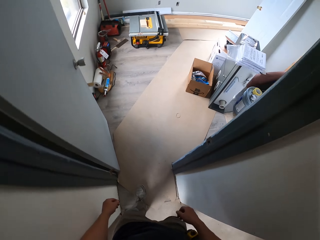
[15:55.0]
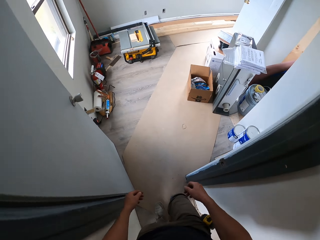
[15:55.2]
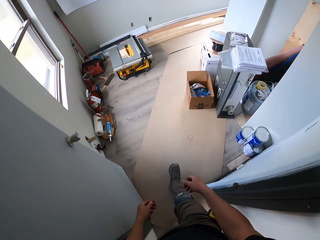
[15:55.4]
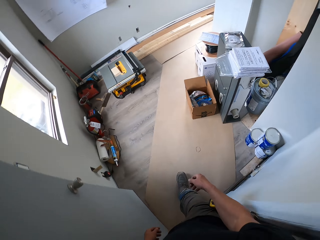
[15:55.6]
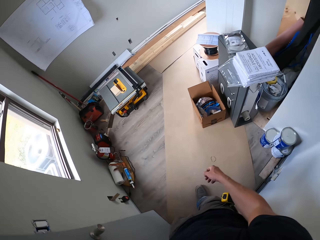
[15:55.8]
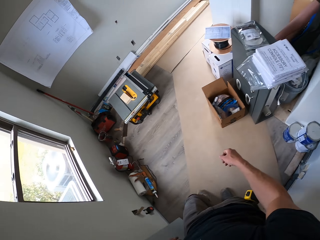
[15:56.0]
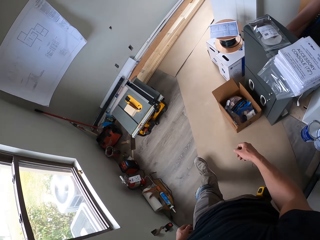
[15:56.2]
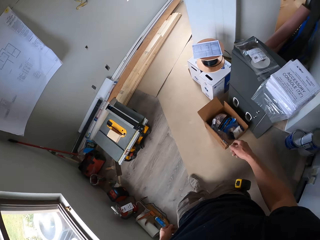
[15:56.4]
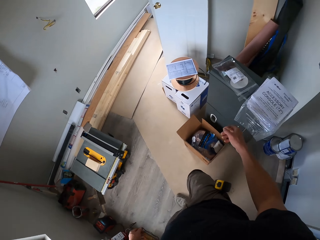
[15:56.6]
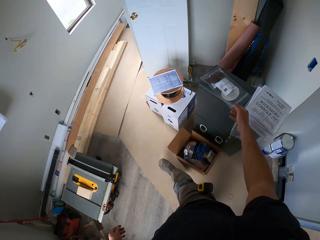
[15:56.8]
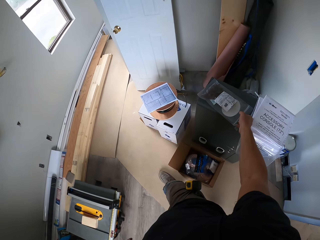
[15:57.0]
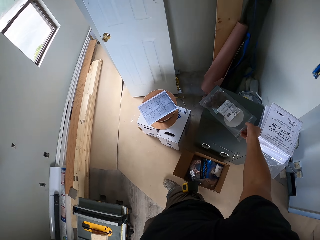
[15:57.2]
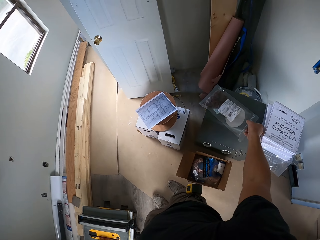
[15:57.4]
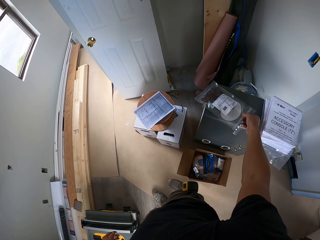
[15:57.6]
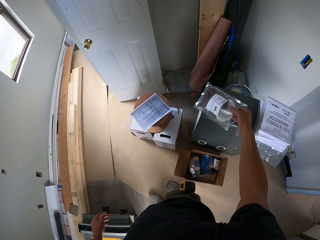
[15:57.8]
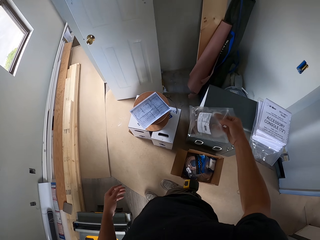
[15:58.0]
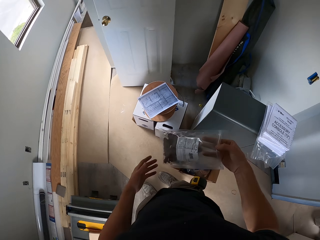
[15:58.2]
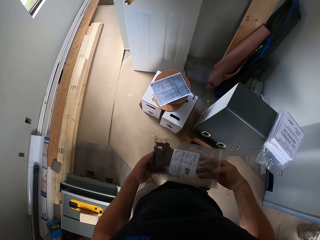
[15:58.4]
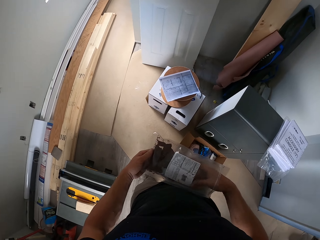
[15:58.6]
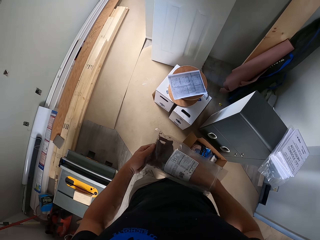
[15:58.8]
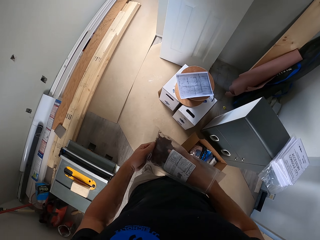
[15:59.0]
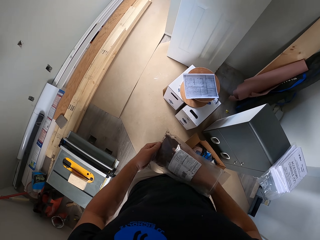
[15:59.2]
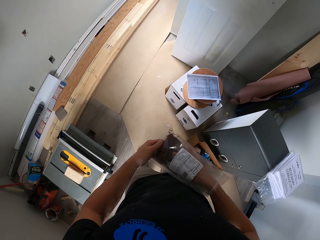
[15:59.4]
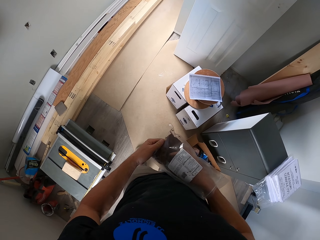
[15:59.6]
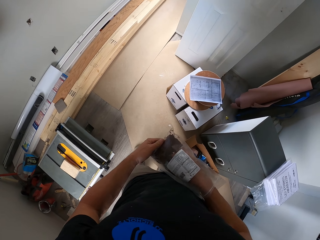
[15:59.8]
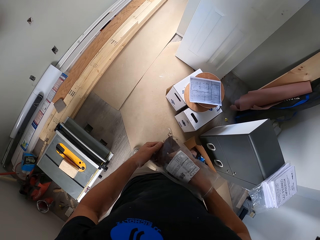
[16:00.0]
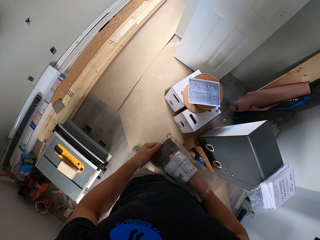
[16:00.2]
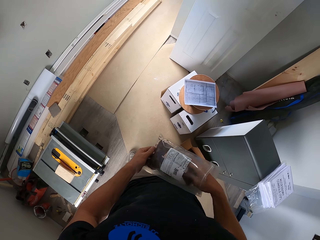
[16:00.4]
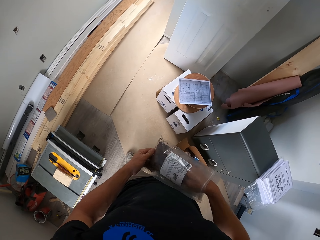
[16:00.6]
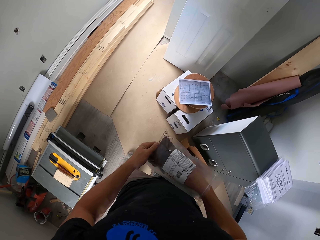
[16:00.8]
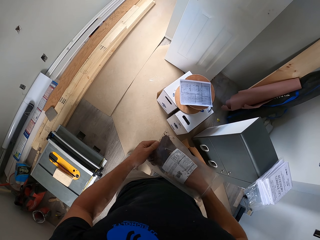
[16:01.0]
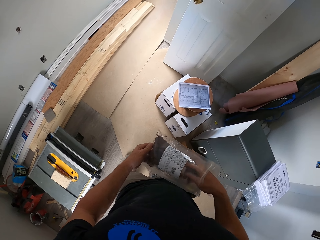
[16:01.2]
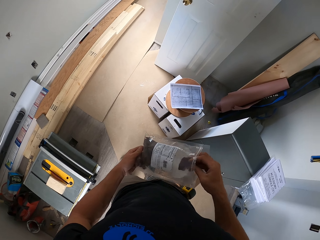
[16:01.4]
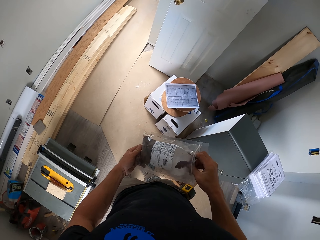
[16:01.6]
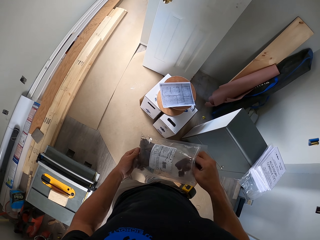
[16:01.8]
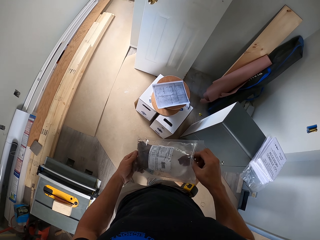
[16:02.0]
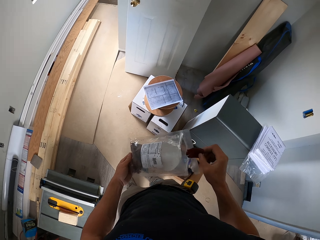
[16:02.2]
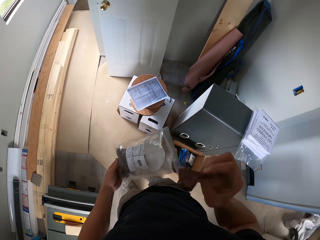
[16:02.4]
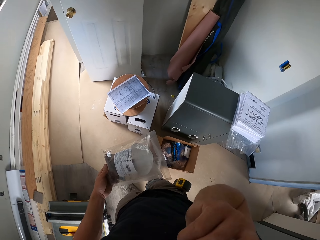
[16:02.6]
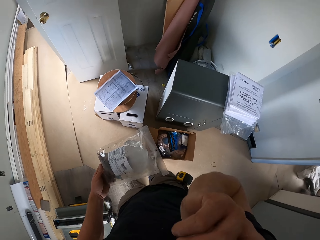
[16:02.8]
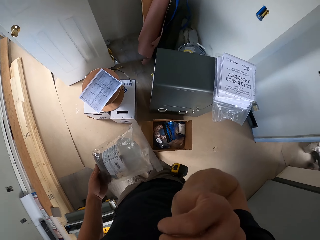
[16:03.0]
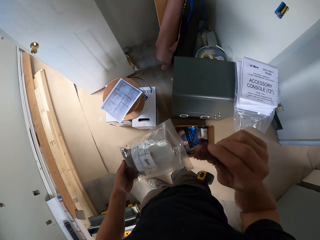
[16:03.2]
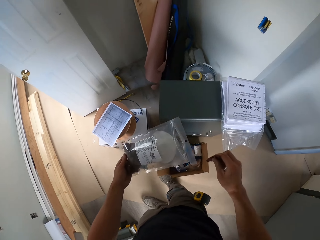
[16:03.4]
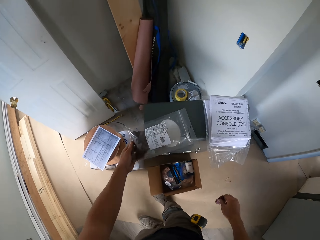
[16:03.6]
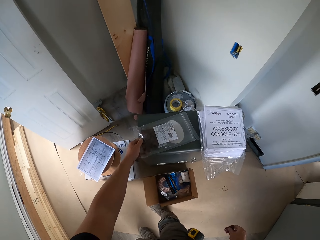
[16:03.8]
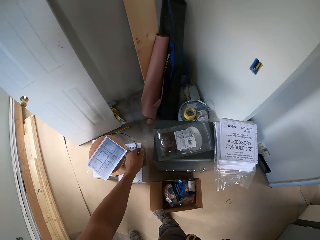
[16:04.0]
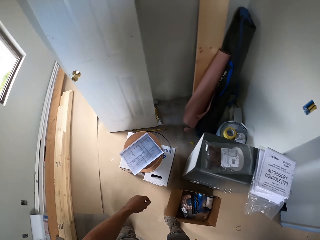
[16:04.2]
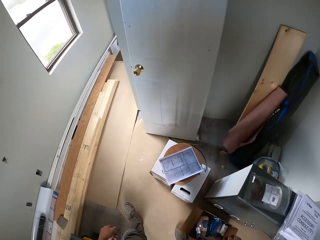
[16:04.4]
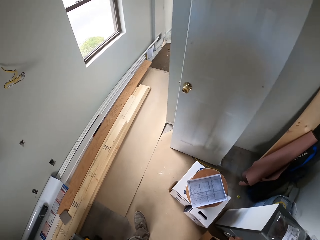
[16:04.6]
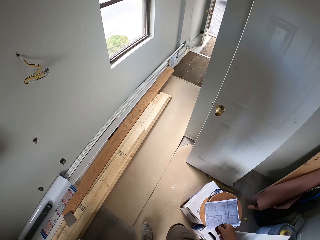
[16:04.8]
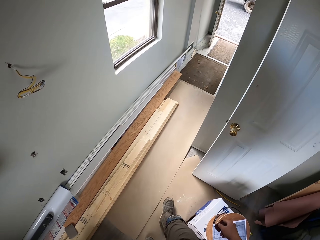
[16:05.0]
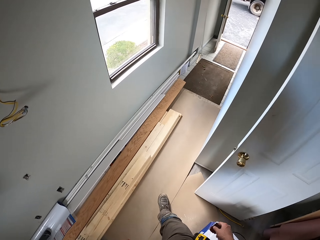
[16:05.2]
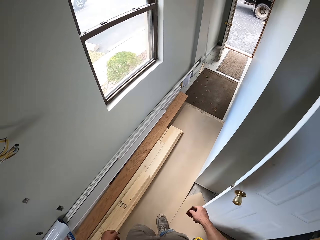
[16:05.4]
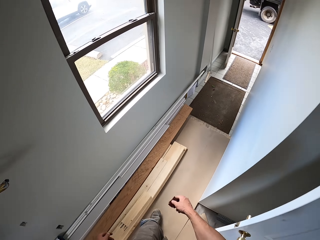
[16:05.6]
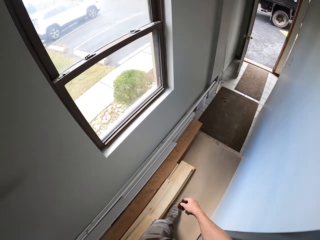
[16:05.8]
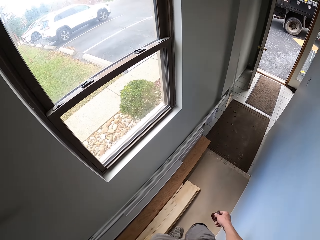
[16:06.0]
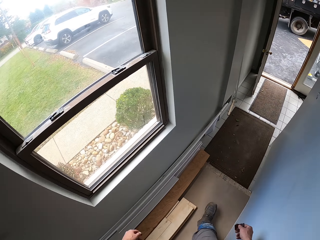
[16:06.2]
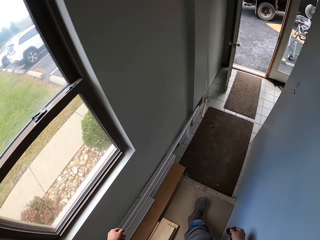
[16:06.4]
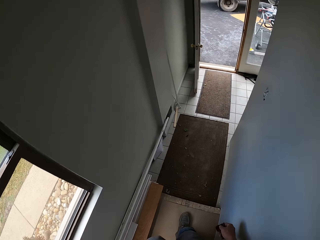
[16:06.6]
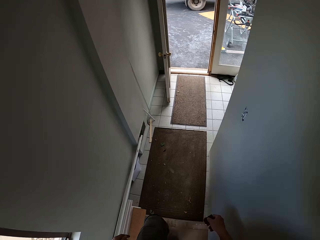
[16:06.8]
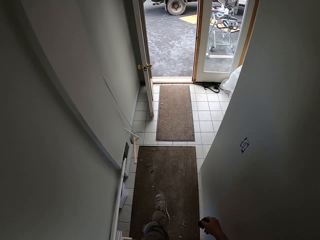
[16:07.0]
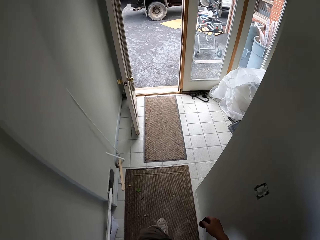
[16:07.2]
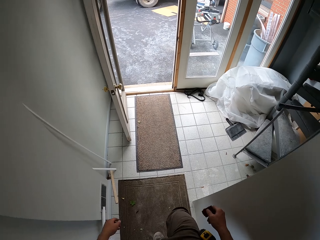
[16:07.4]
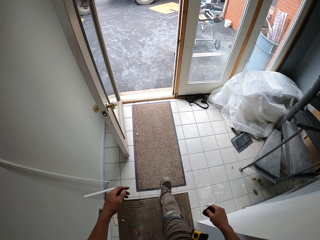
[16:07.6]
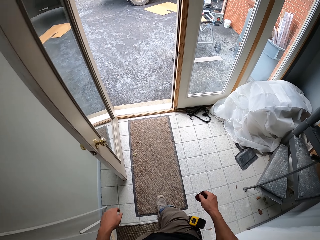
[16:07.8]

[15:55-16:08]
The camera wearer eats chips. They take the snacks and eat the snacks. They put the snacks away and walk around the house.

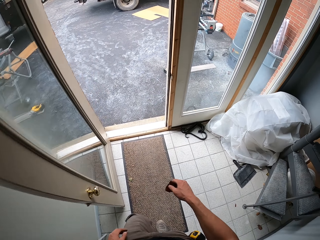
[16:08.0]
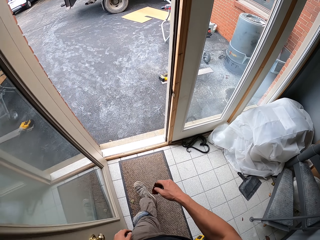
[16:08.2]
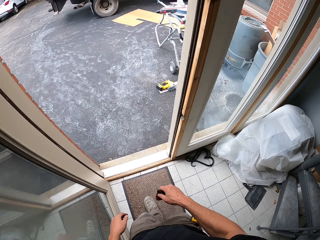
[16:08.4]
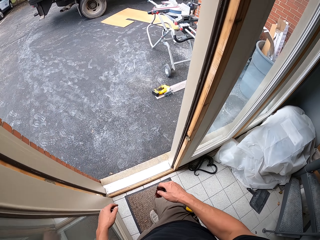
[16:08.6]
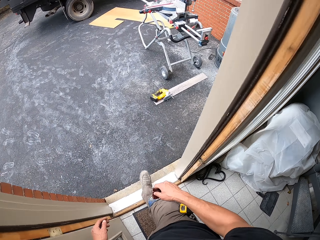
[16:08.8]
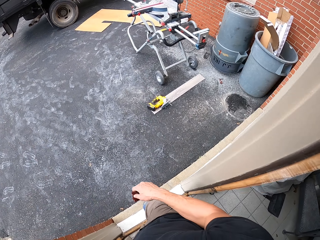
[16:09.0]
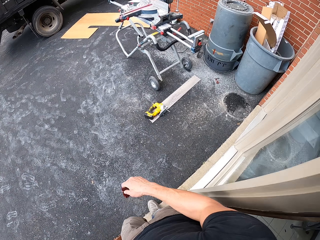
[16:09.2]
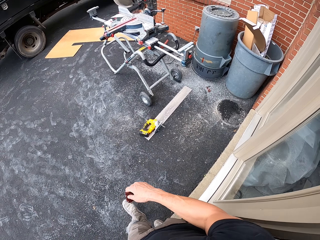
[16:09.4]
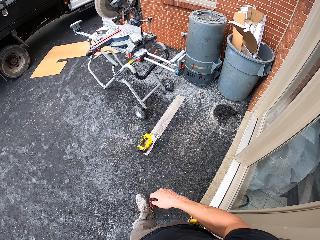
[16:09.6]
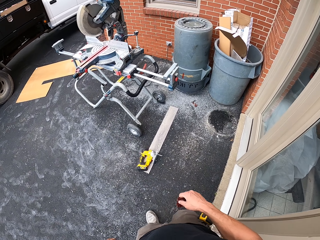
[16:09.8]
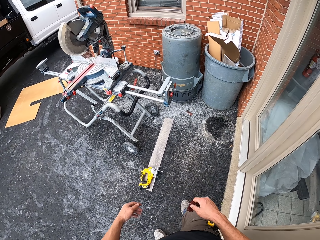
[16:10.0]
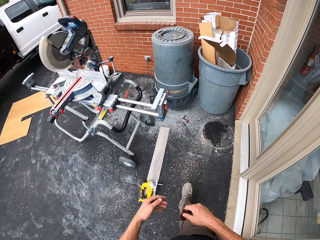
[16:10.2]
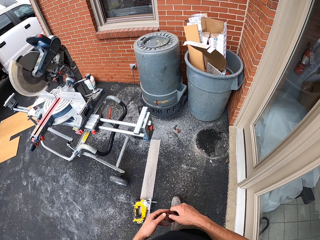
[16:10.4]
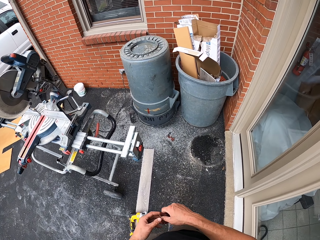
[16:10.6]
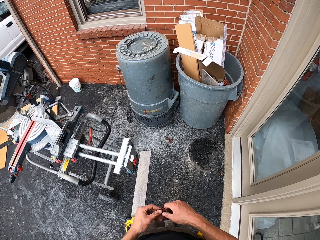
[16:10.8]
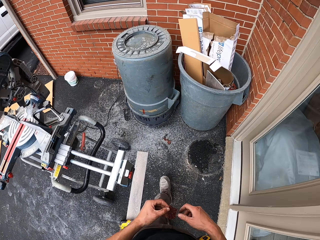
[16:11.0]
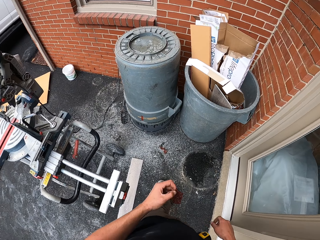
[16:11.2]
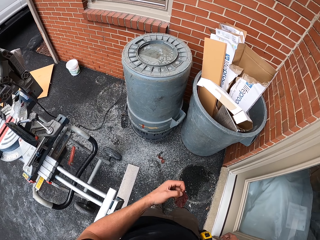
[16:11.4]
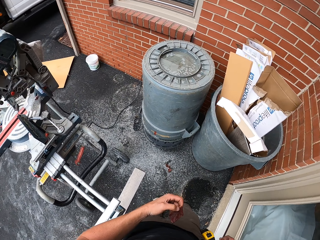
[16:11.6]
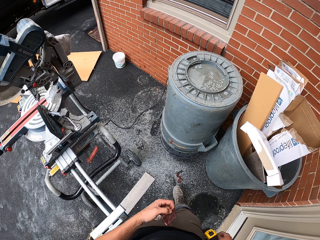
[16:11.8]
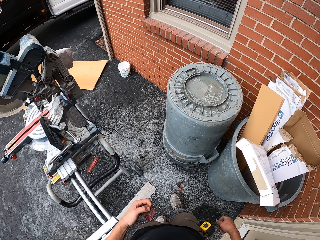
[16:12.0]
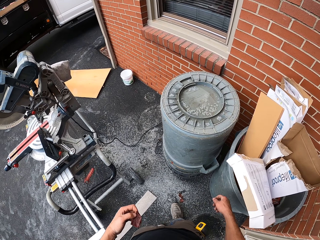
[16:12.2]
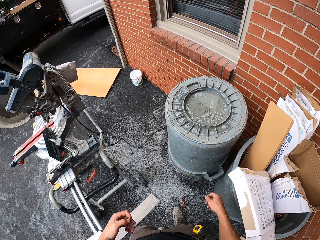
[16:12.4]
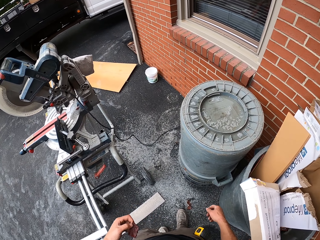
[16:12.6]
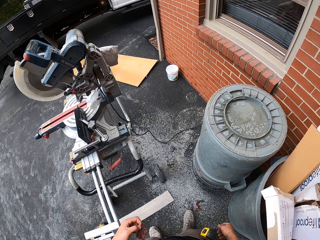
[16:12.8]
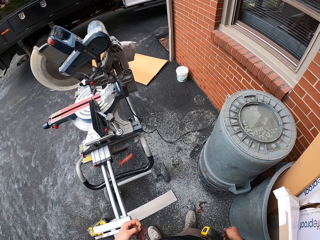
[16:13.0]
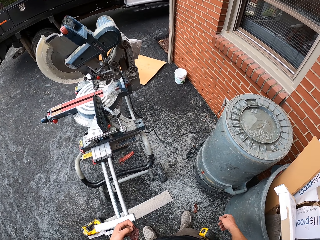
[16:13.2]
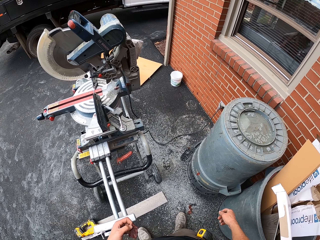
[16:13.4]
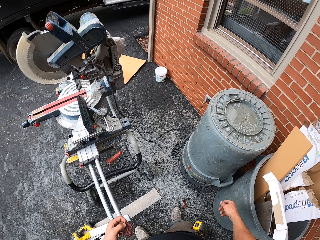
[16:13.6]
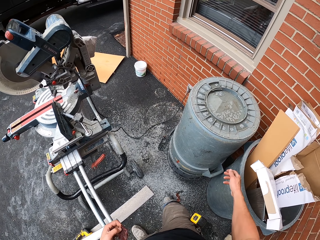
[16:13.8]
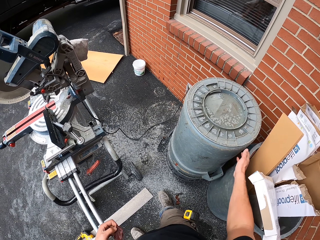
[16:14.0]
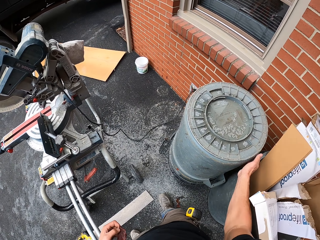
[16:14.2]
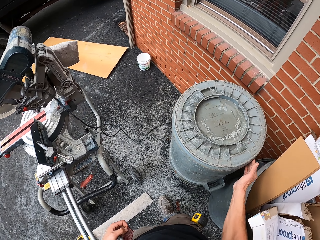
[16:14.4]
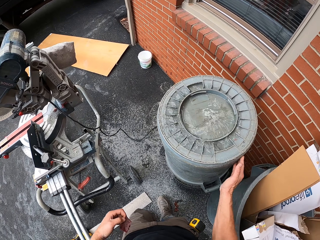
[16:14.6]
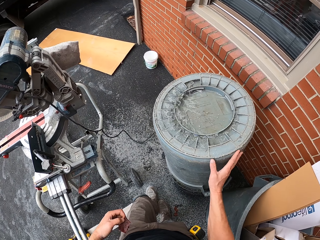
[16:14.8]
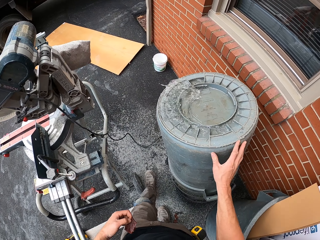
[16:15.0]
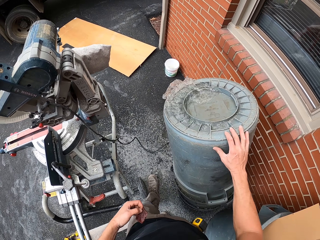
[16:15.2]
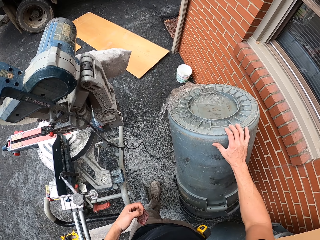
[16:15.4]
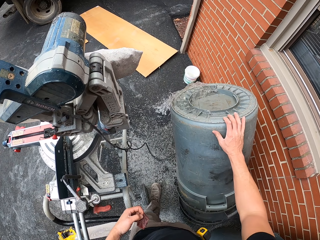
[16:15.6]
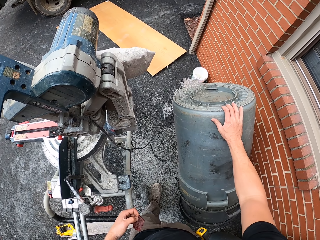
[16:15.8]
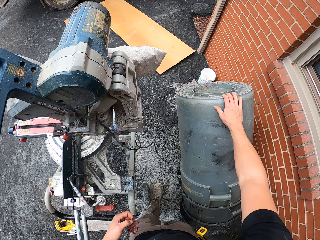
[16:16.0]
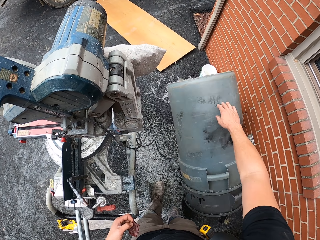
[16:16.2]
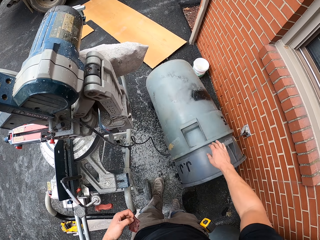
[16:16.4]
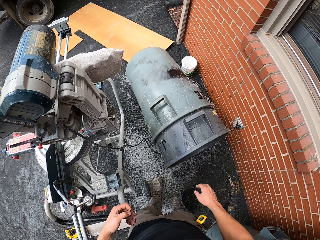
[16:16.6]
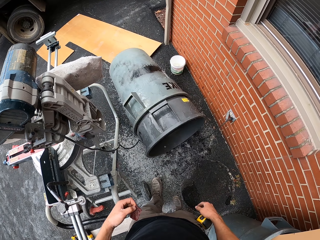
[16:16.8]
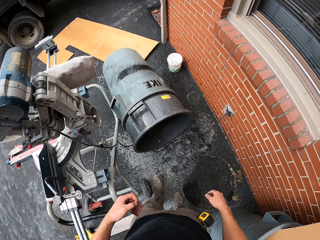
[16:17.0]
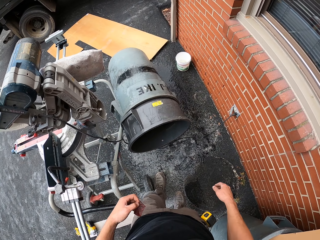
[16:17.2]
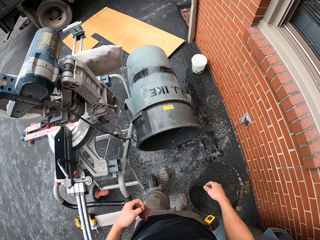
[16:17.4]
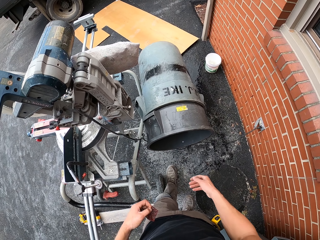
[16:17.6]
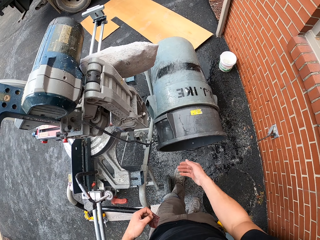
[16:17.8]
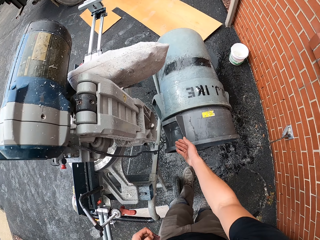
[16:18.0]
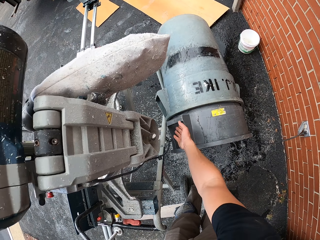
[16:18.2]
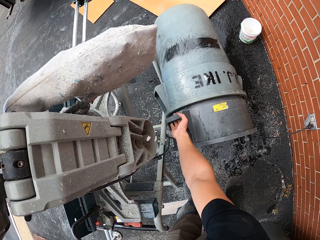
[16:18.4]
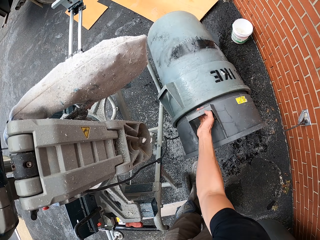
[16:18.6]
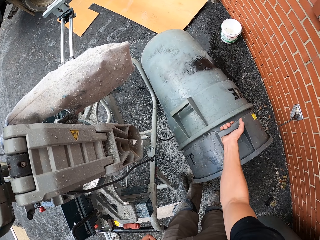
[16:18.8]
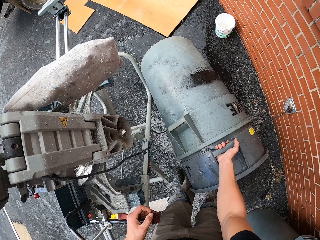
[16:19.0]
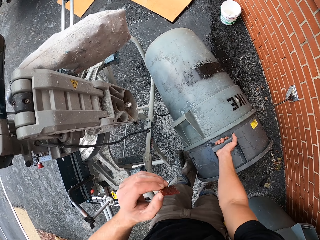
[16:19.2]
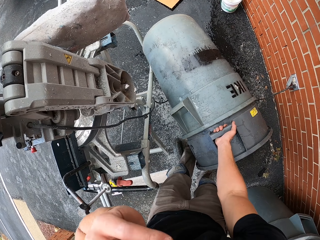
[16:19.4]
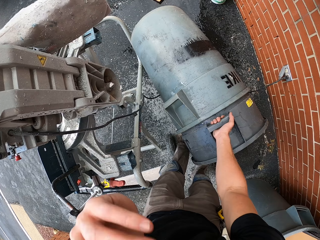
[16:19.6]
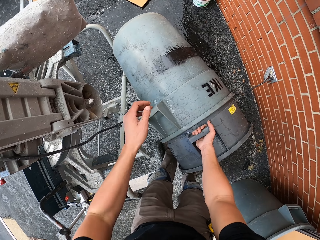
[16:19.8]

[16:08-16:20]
The camera wearer walks outside the house. They drop a bin, hold the dustbin and push the dustbin. They separate the bins.
